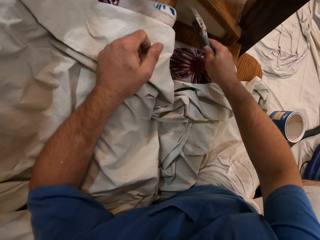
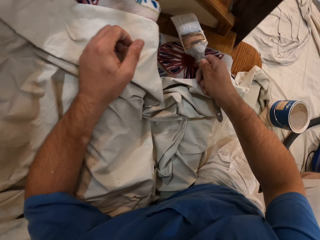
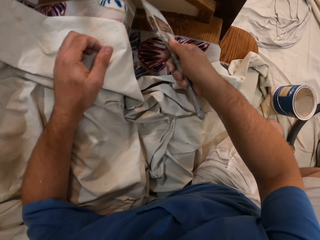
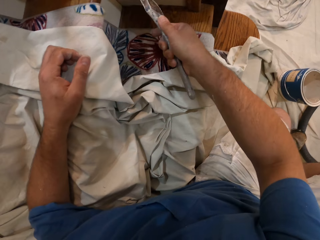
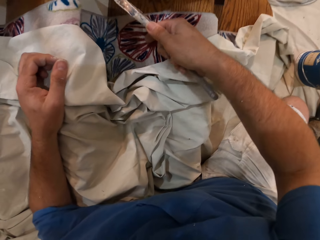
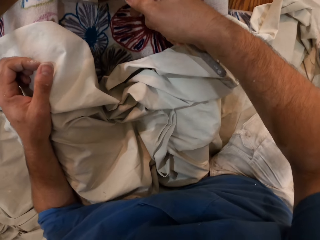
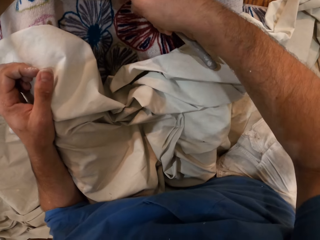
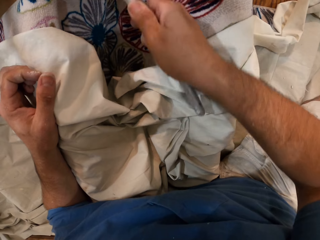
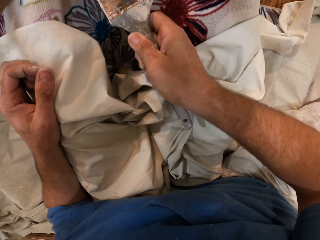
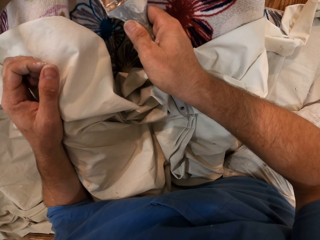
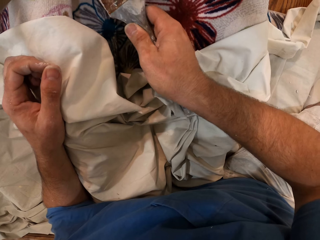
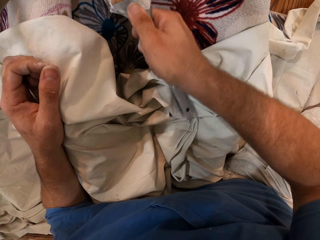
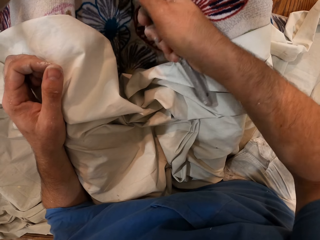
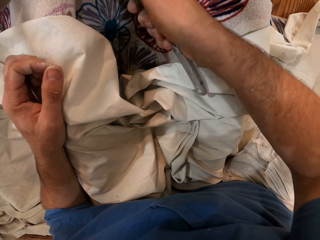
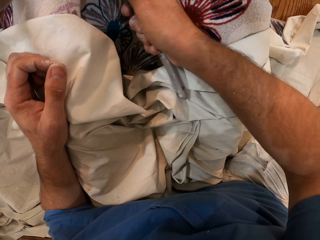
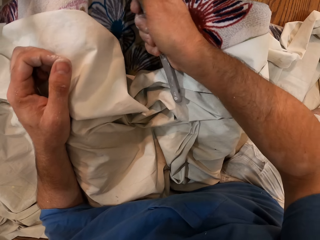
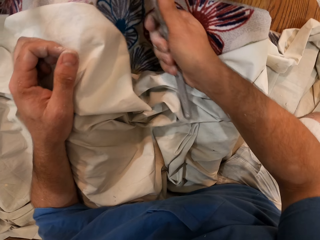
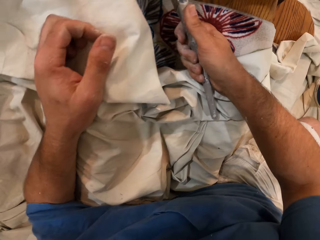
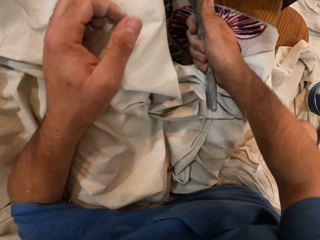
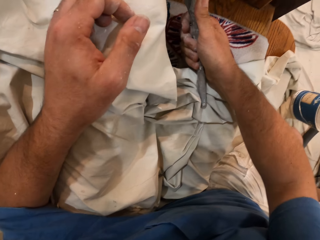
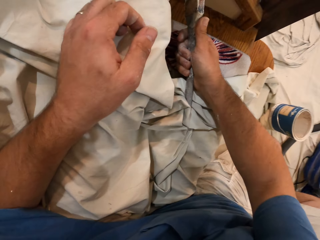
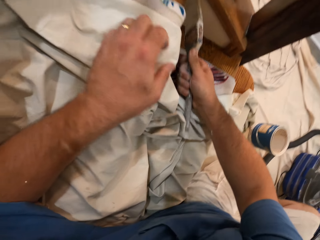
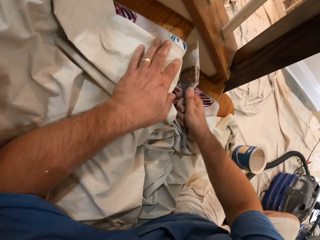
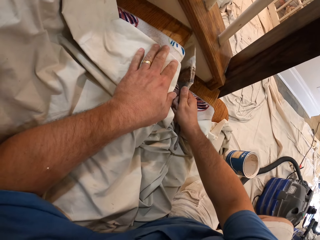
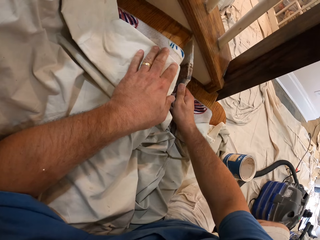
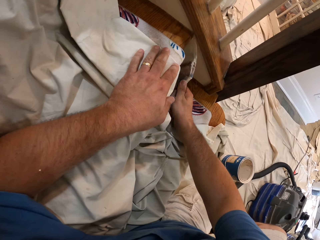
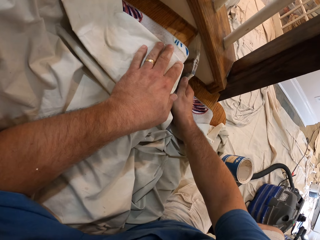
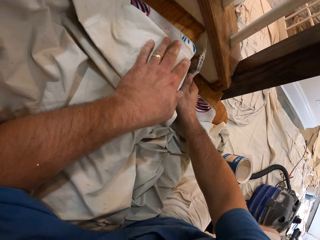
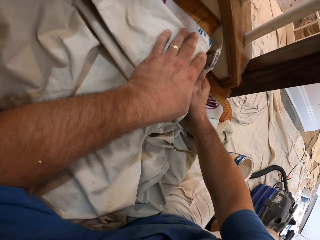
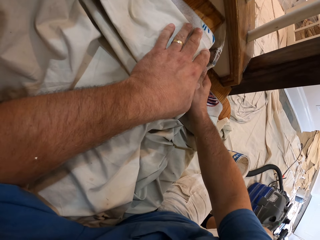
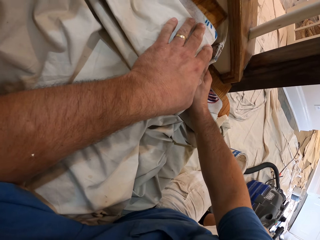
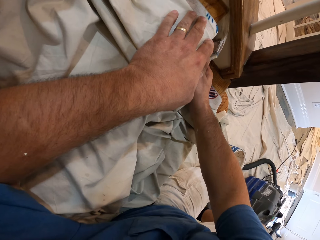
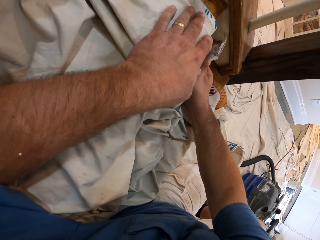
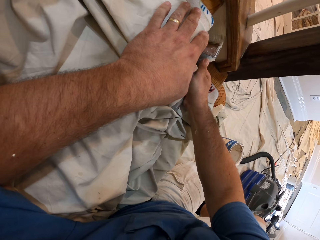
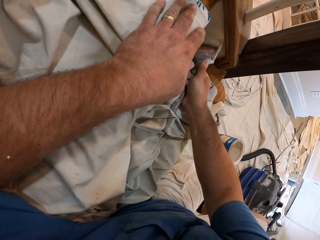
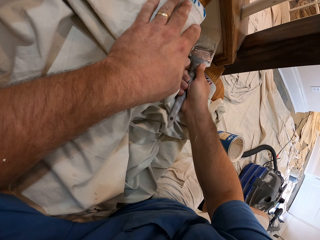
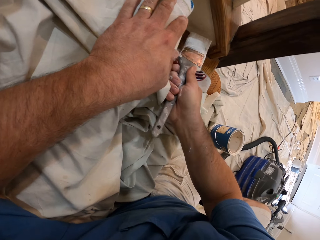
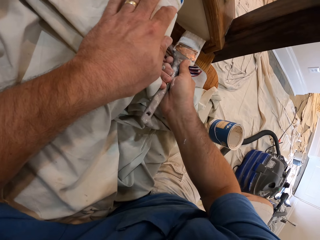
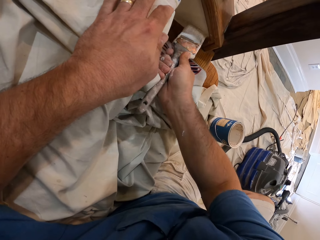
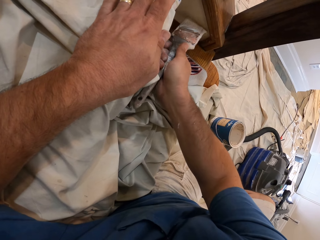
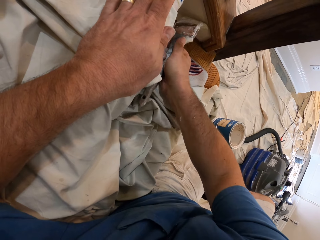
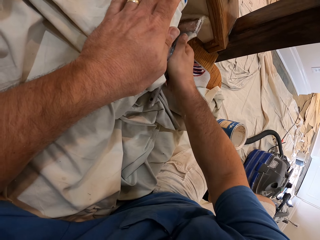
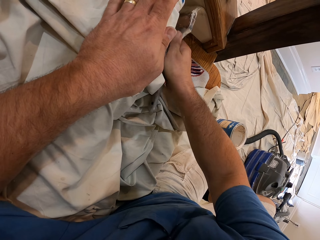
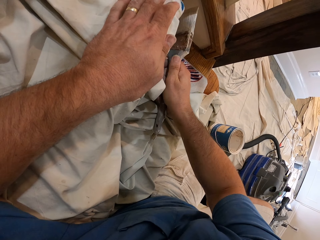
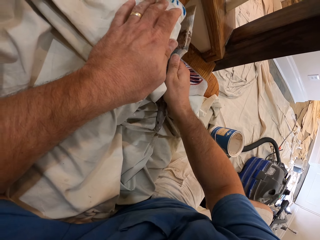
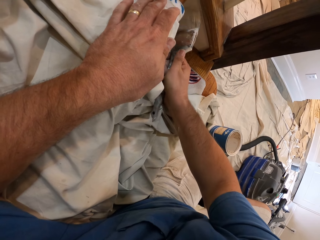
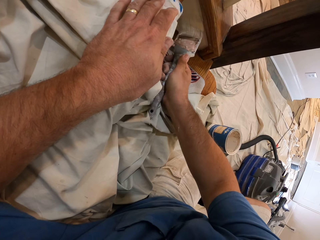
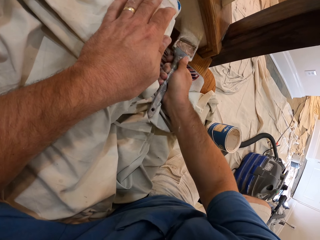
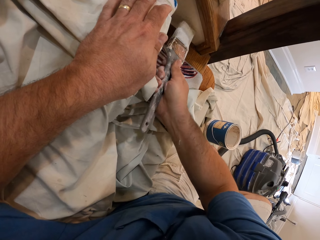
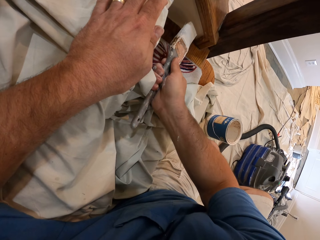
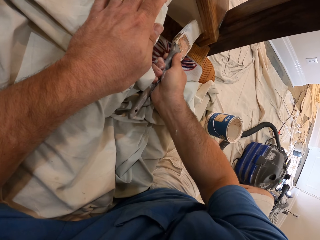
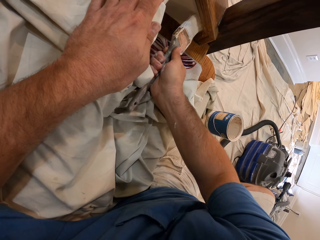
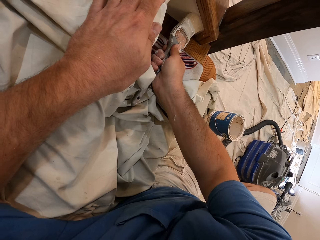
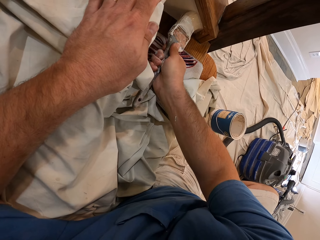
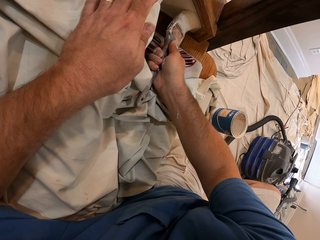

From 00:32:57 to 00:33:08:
The camera wearer paints the stairs with the brush.

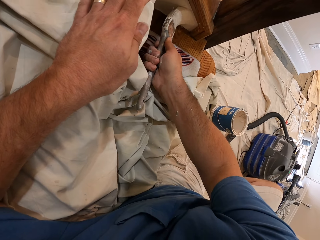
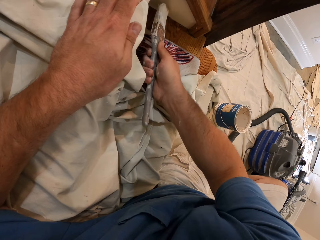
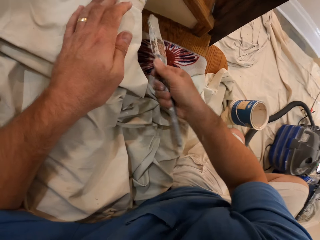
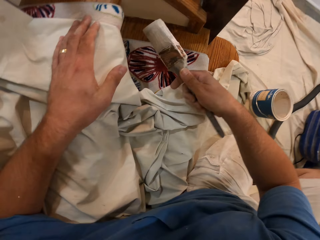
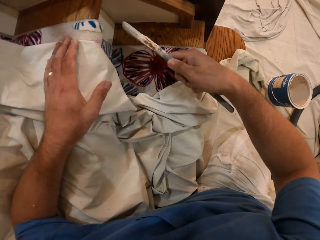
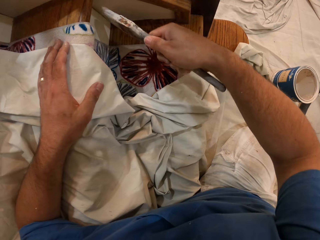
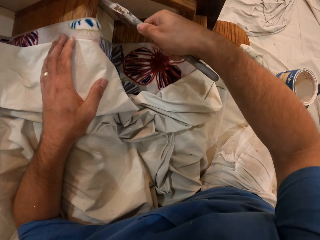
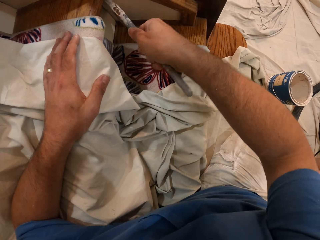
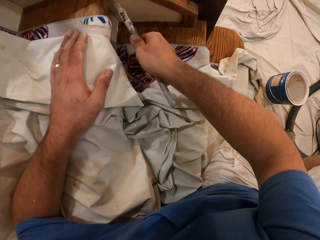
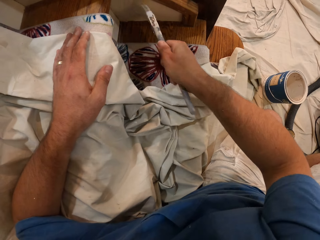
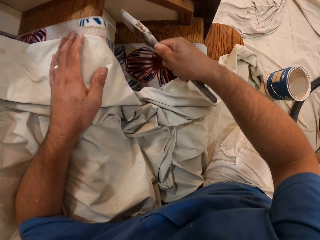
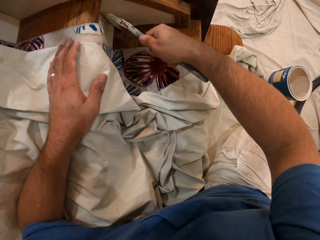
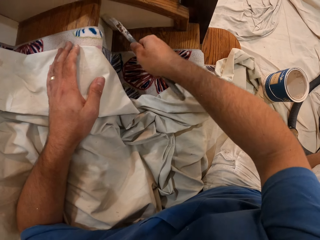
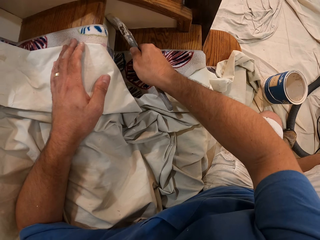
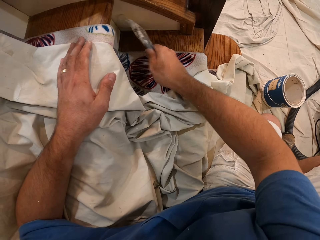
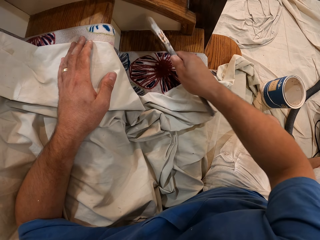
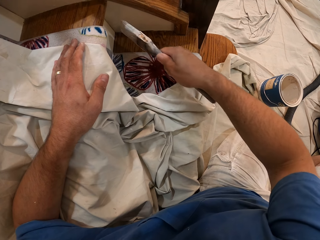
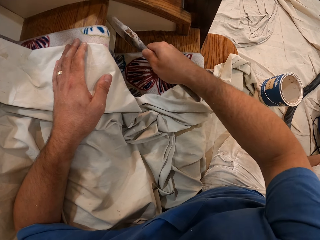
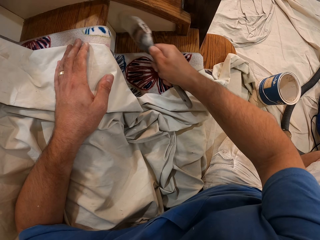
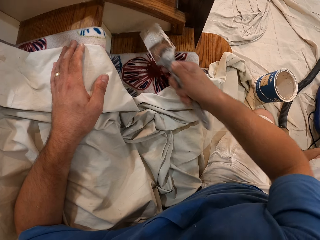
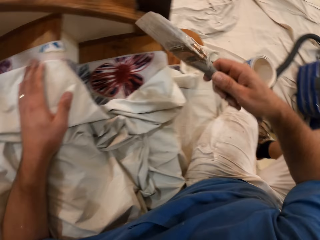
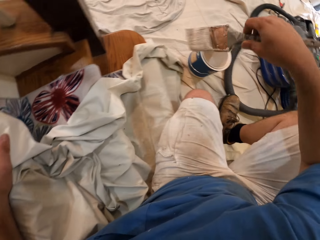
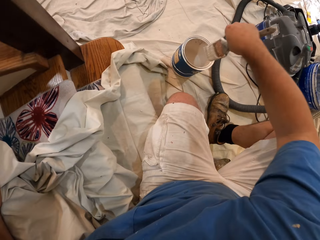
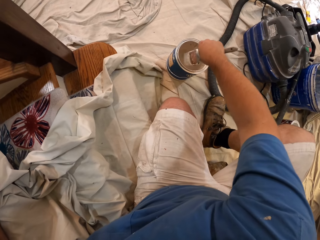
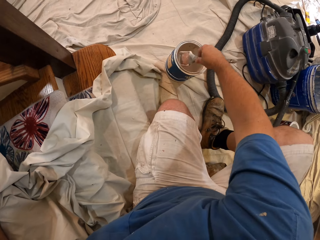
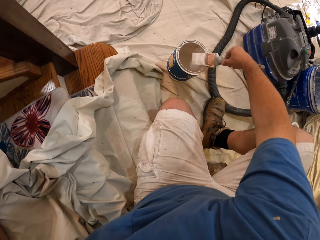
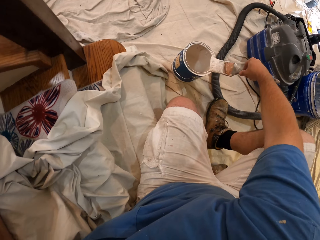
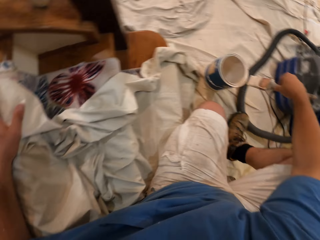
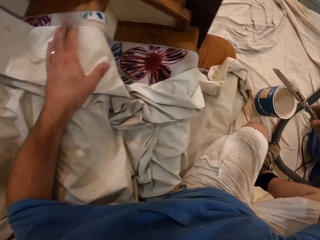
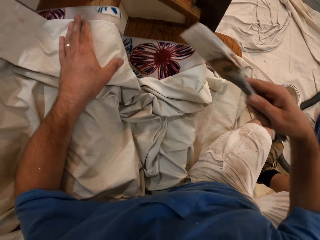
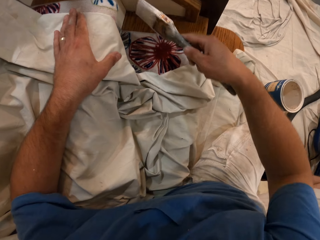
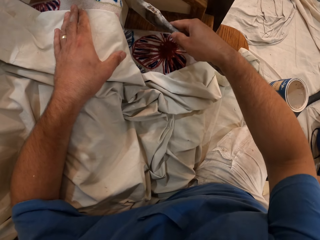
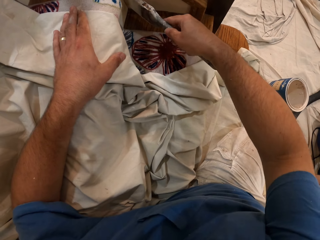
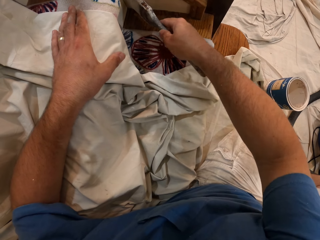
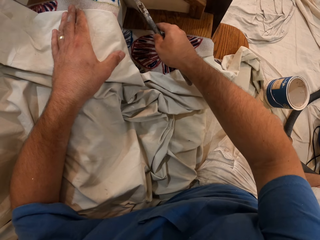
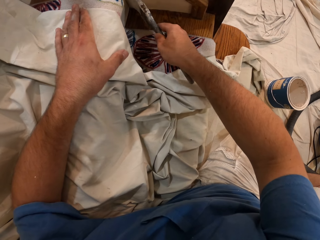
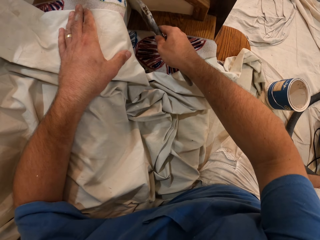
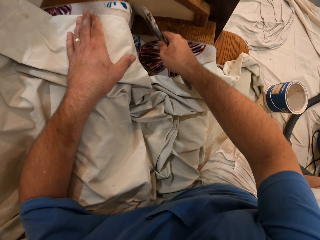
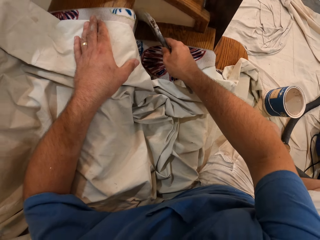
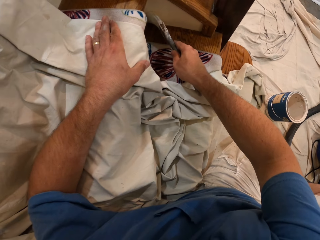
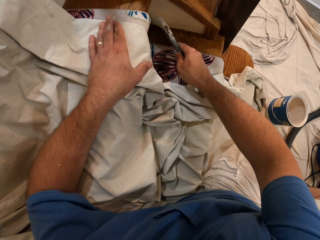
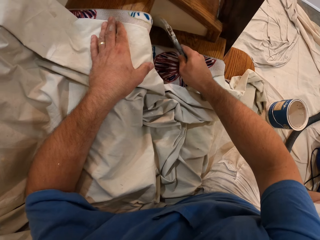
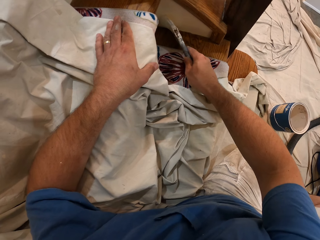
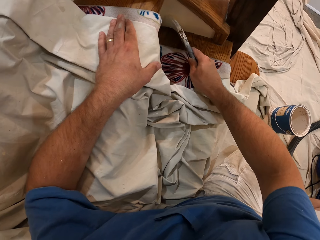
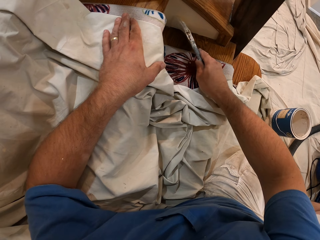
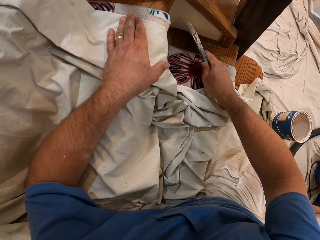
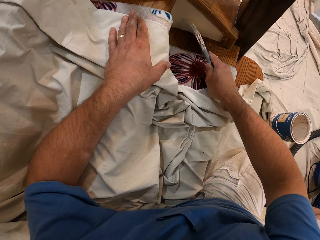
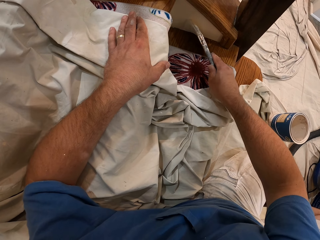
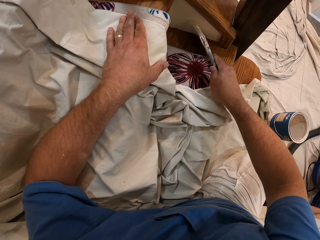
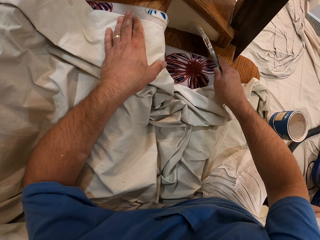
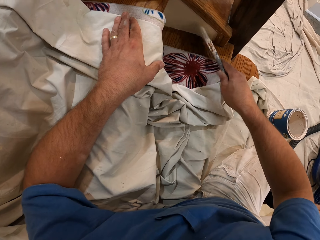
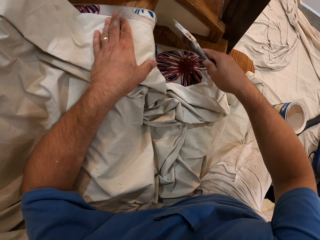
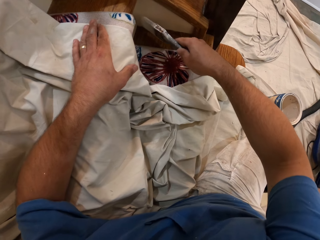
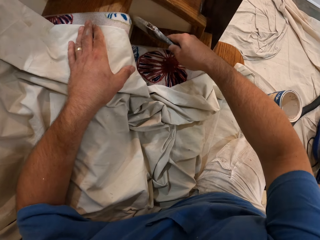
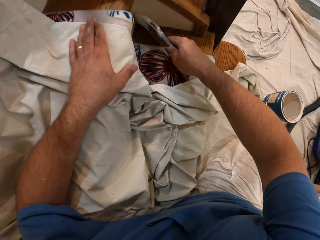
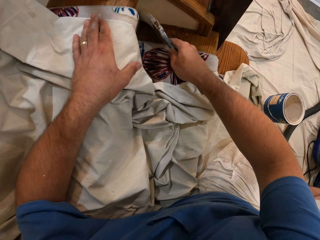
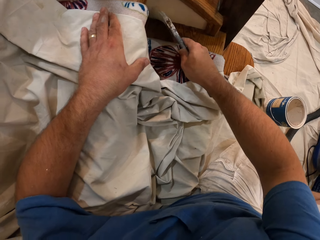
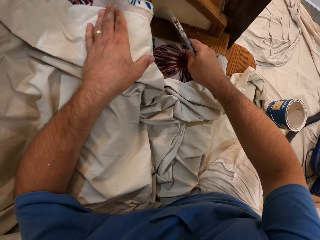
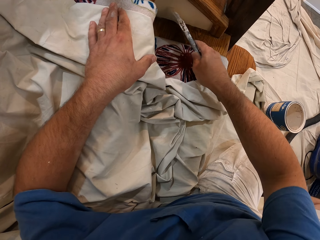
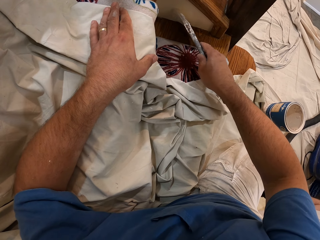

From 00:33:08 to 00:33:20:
The camera wearer dips the paint brush into the paint tin. They paint the stairs with the brush.
